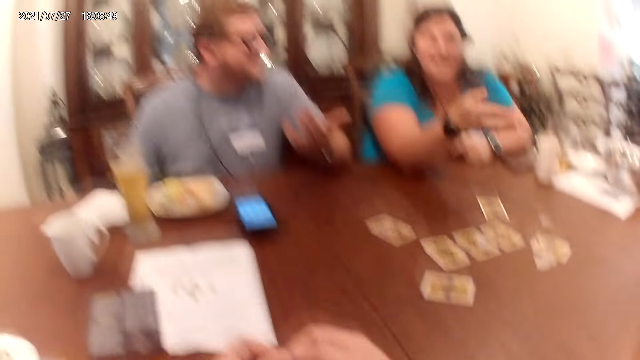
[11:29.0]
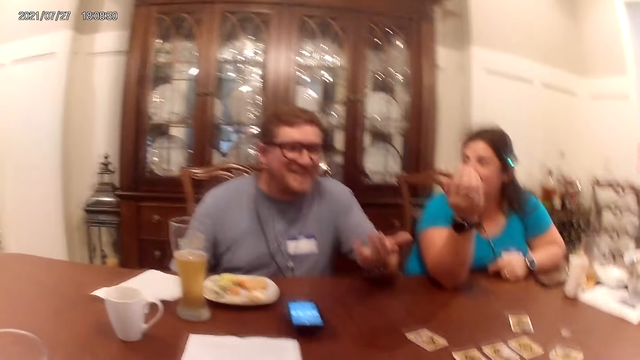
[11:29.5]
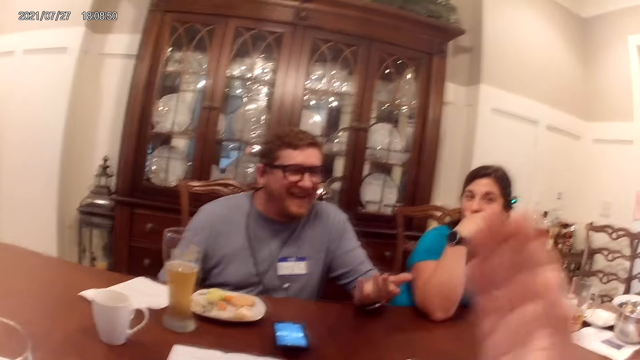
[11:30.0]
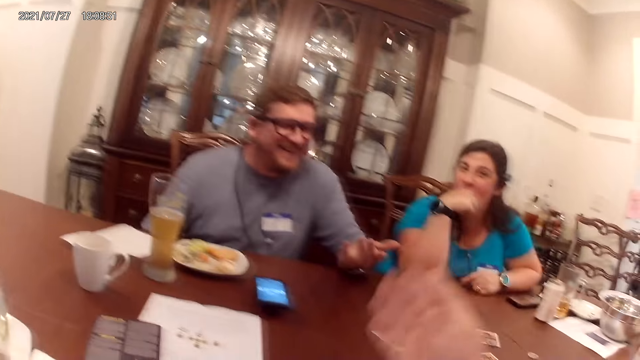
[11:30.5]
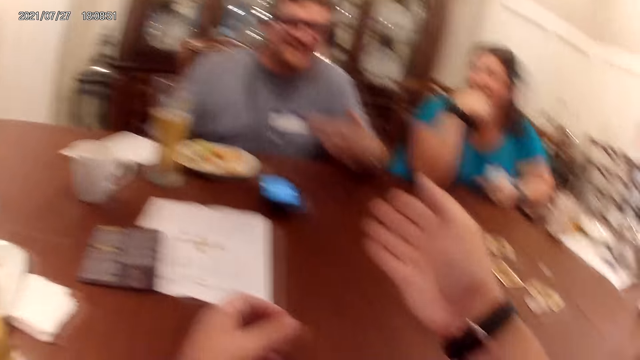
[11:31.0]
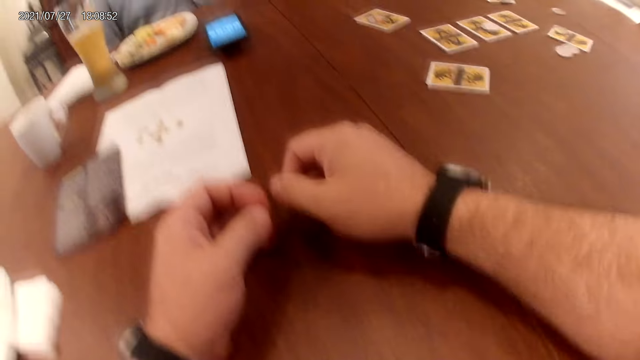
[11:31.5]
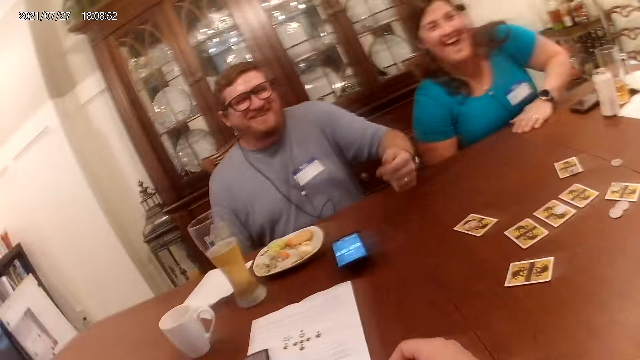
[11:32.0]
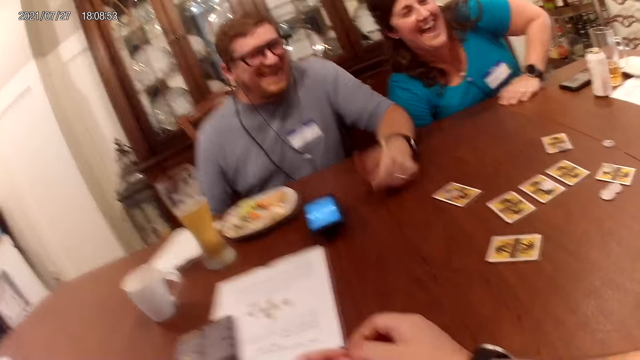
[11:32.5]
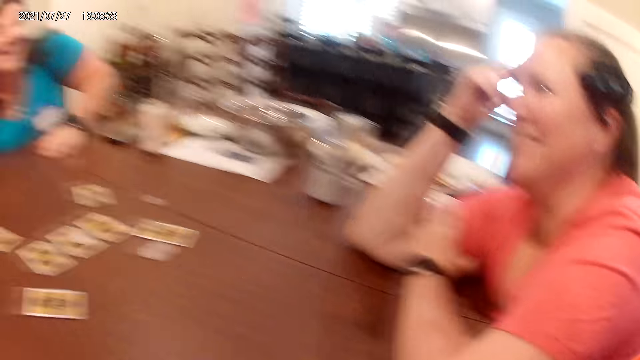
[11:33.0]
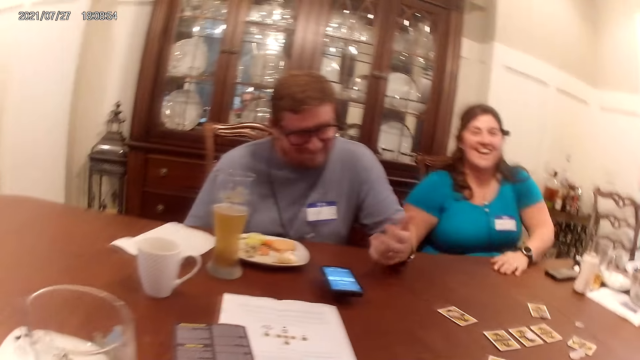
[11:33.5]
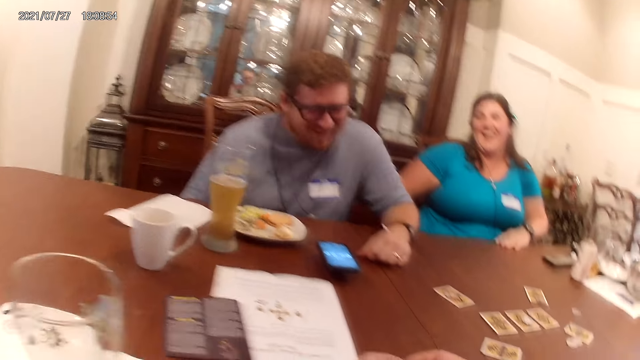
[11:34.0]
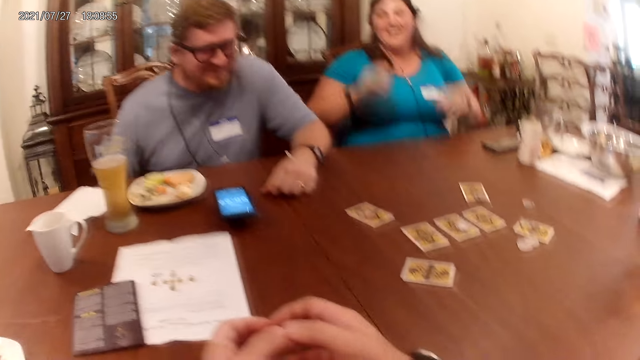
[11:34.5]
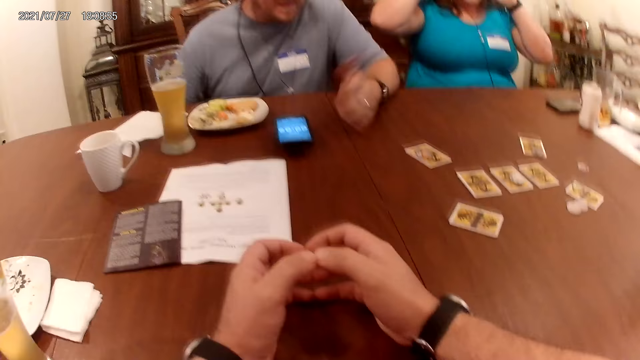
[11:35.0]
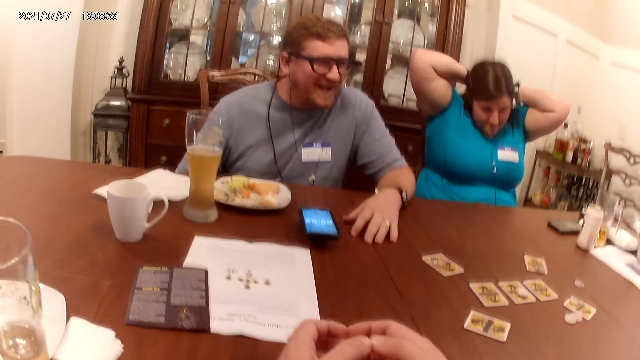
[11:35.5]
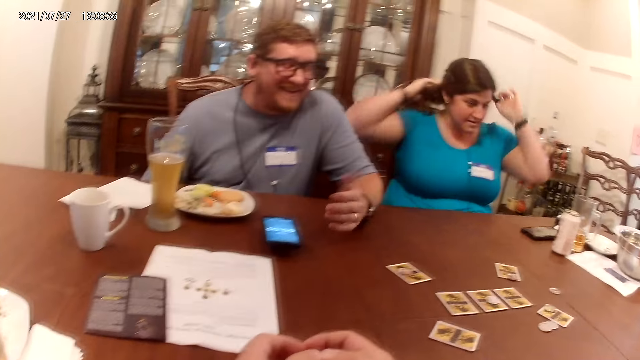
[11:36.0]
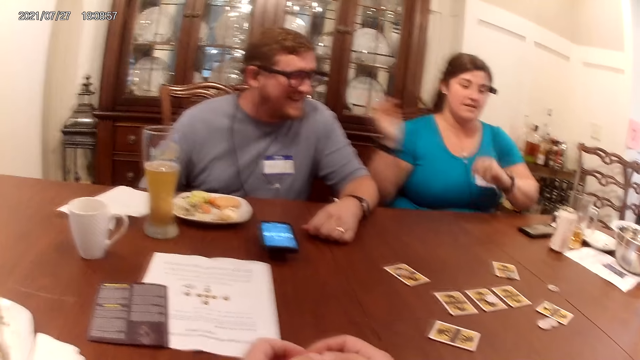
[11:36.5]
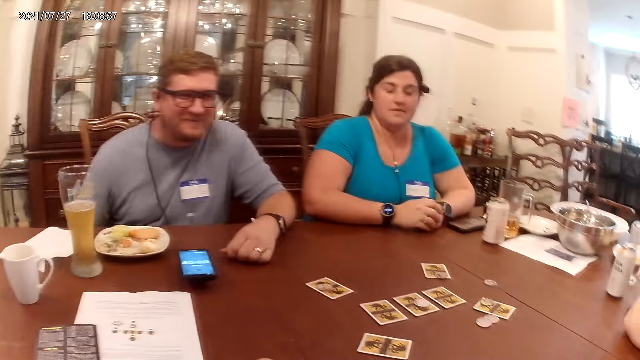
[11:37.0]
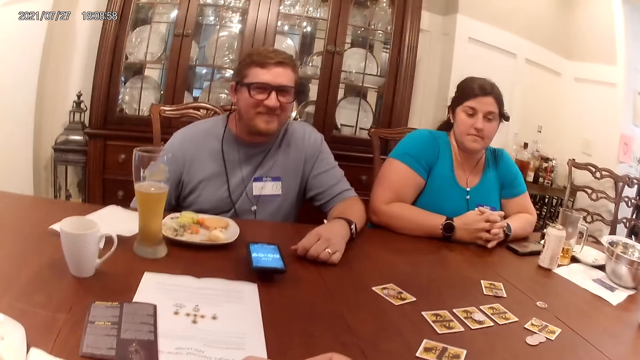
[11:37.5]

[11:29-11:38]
The woman touches her face with her right hand. The camera wearer demonstrates with his right hand. The woman adjusts her hair with her hands.

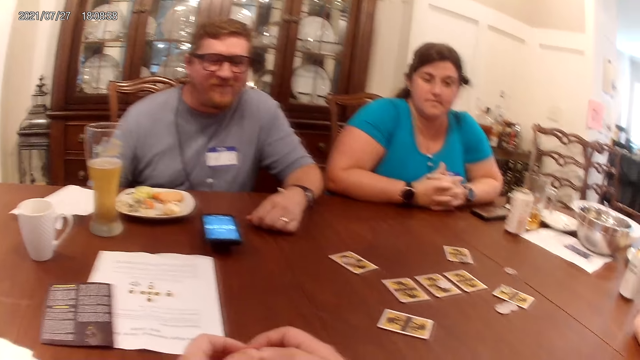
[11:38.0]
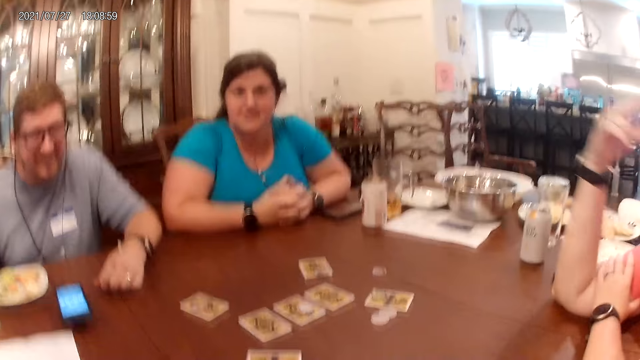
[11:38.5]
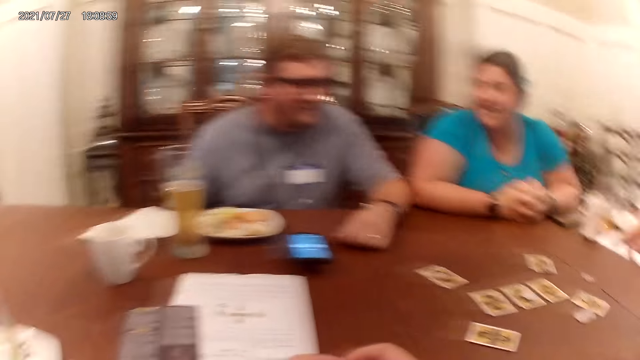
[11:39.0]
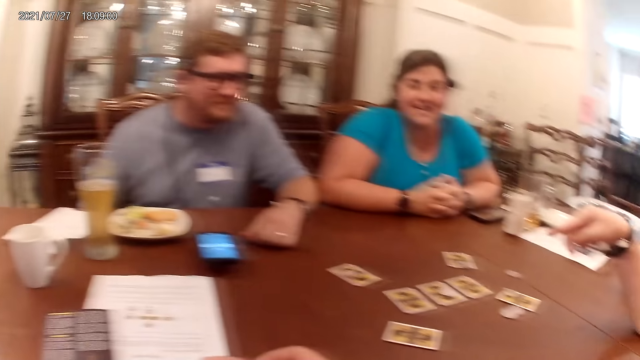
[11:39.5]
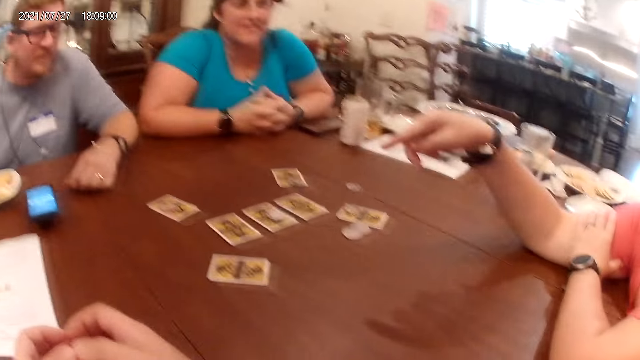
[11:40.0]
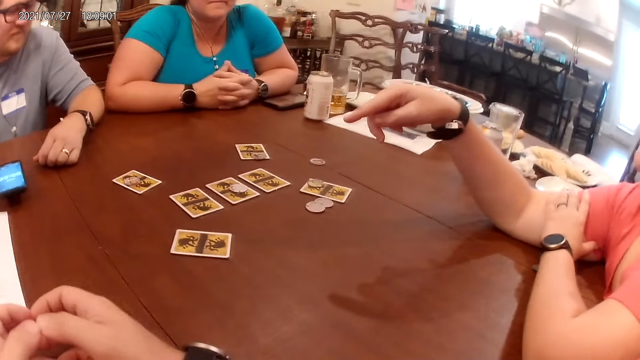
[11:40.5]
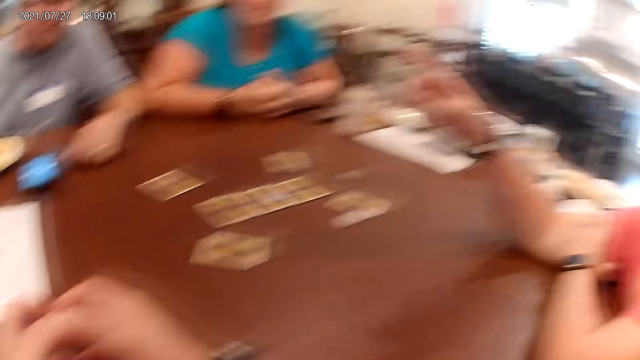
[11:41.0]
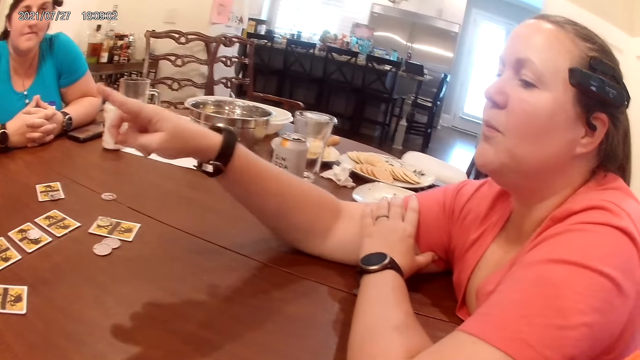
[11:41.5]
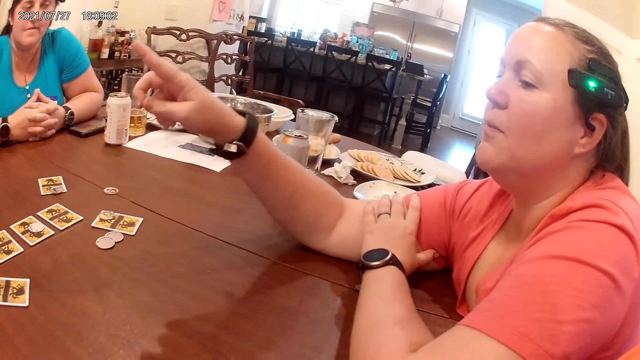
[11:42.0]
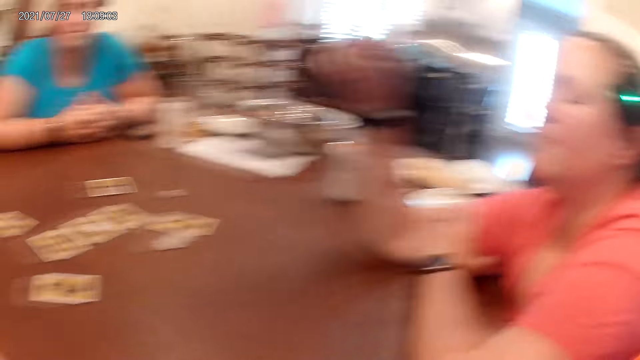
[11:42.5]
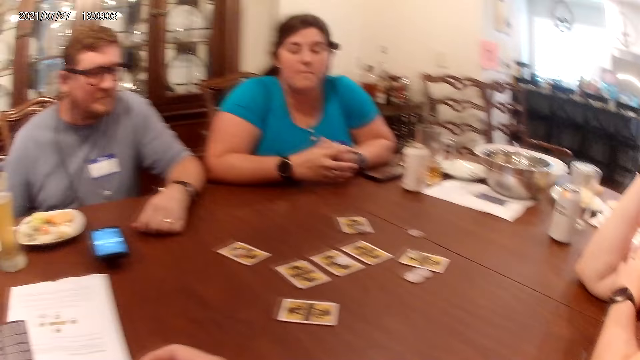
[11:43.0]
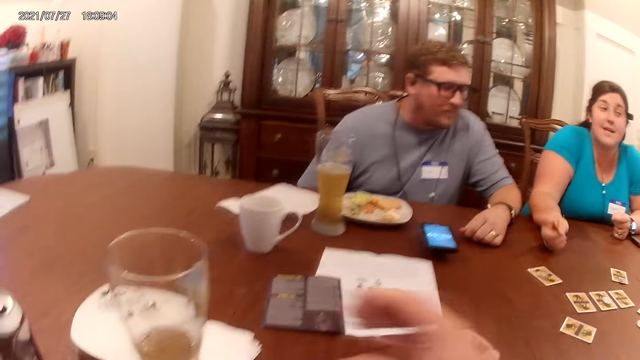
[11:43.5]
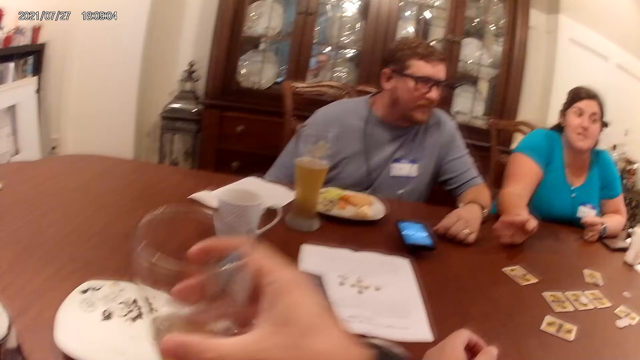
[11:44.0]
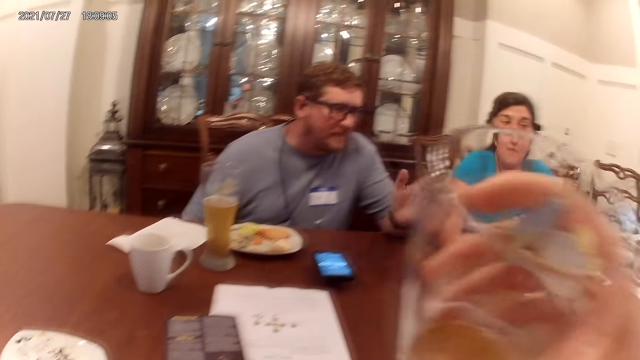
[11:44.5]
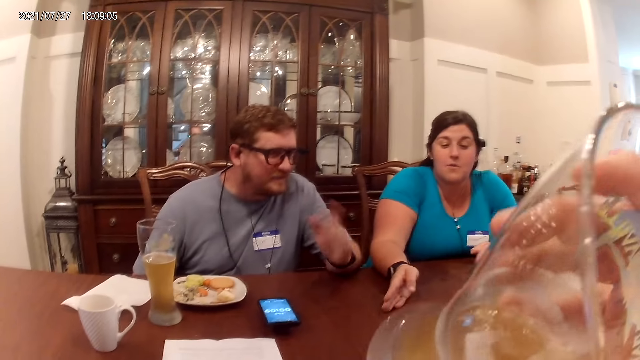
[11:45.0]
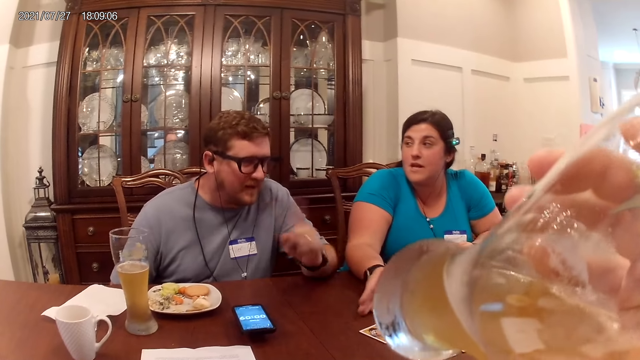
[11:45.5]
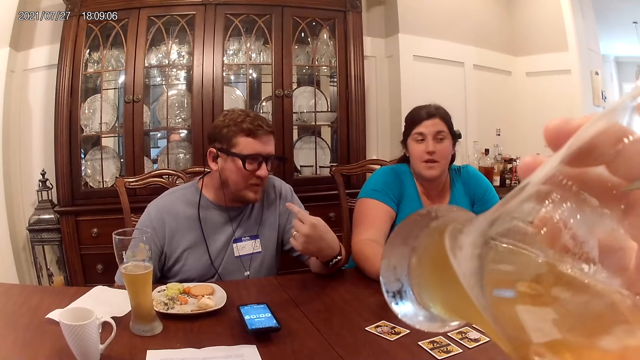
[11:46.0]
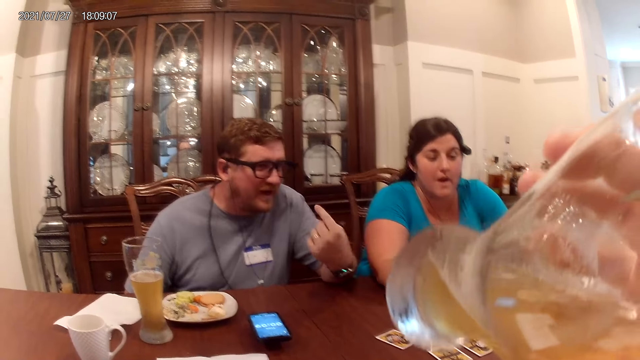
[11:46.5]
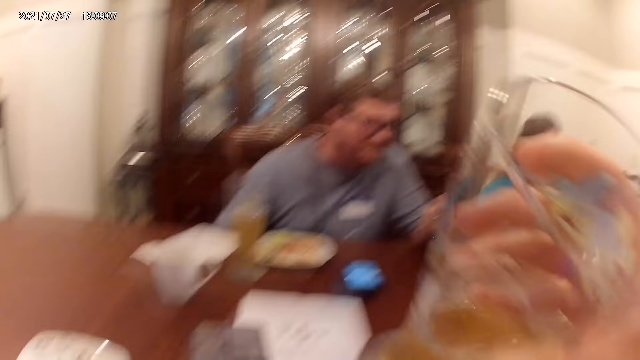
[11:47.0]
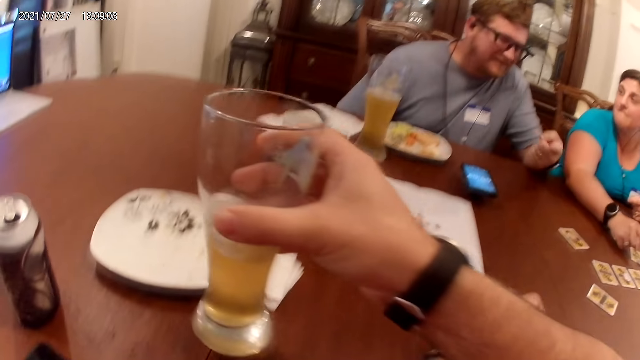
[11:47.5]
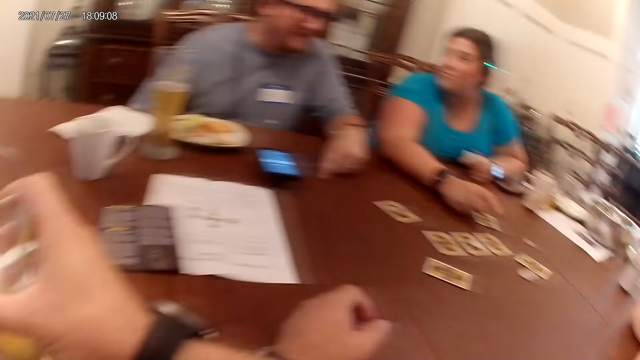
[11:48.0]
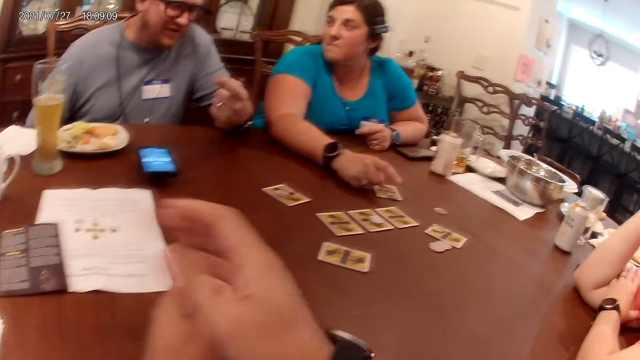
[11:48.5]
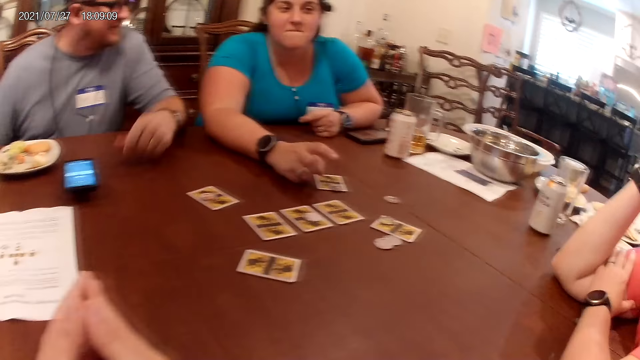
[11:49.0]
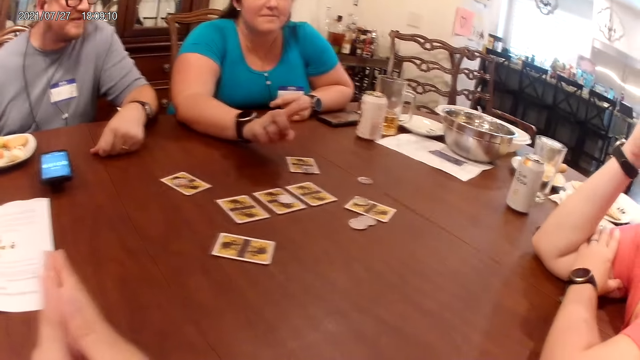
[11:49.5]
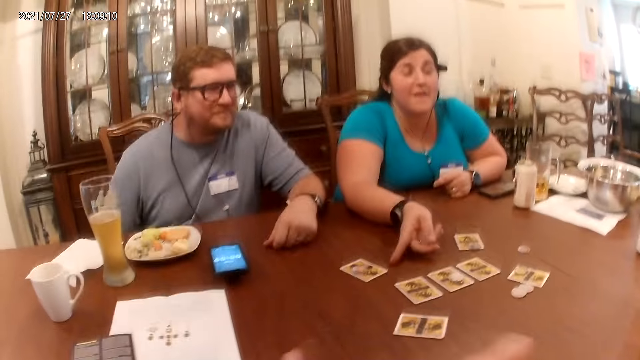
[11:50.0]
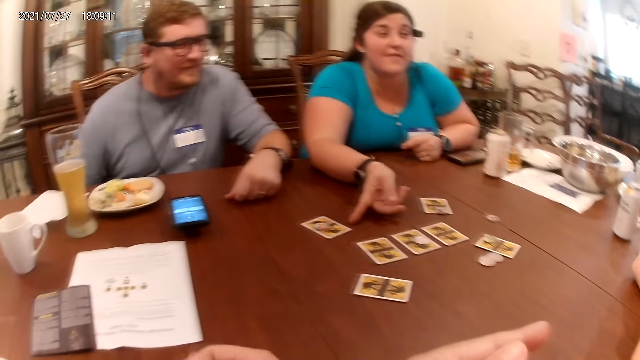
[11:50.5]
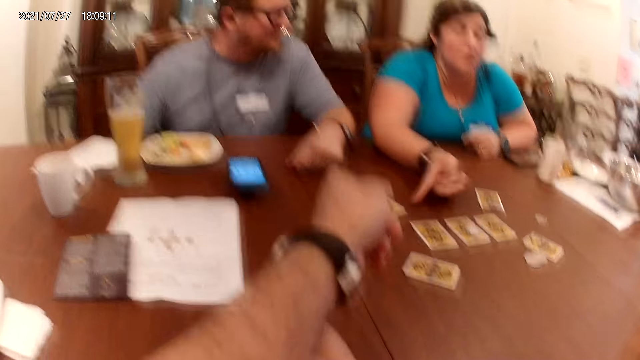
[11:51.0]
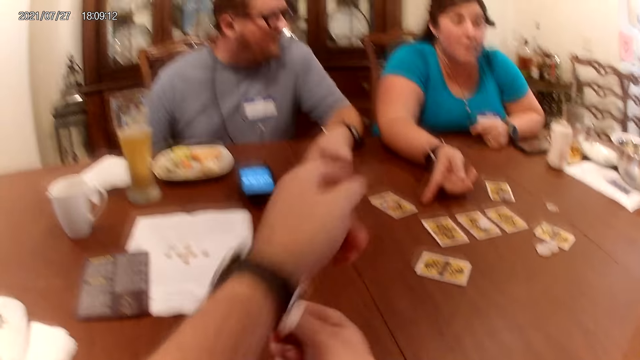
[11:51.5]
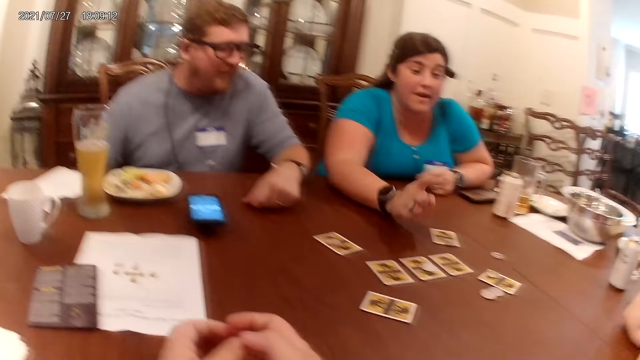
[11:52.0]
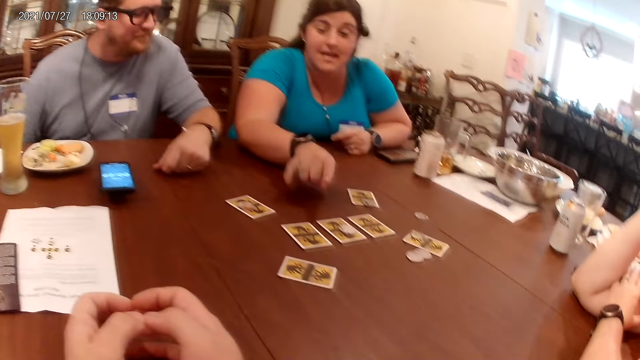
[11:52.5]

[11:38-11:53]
The woman points her right hand at the card on the table. The woman demonstrates with her right hand. Another woman demonstrates with her right hand. The camera wearer raises the glass cup on the table with his right hand. The man demonstrates with his left hand. The camera wearer drinks juice. The other woman points at the card on the table with her right hand. The camera wearer drops the glass cup in his right hand on the table. The other woman points at the cards on the table with her right hand. The camera wearer talks to a person and another person. He points his left hand at the first woman. He points his left hand at the man.
